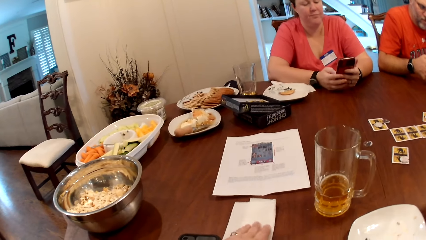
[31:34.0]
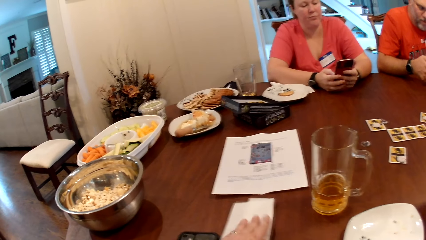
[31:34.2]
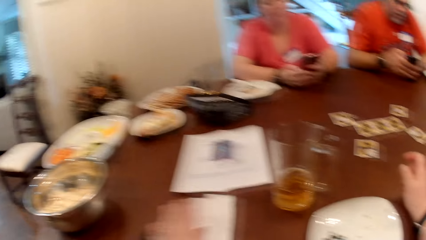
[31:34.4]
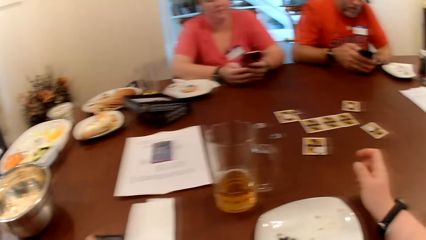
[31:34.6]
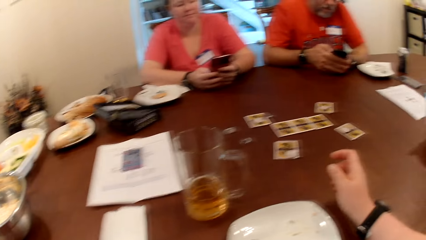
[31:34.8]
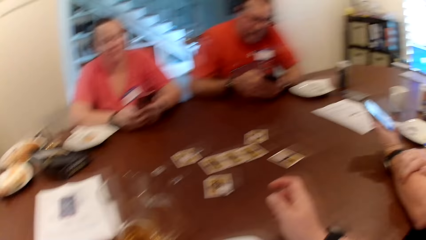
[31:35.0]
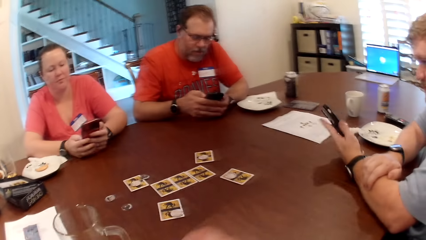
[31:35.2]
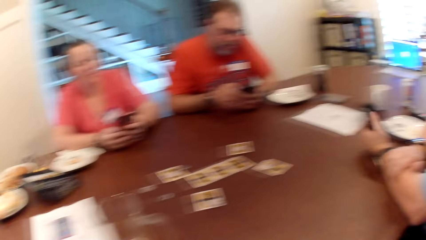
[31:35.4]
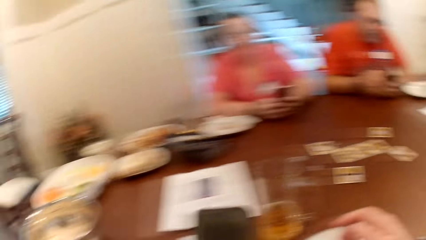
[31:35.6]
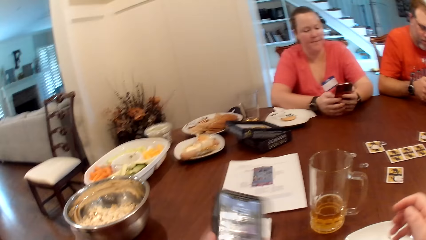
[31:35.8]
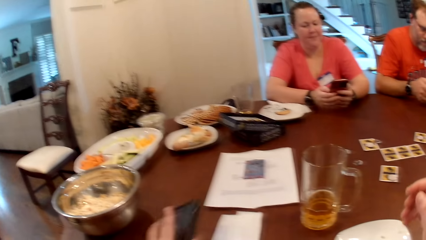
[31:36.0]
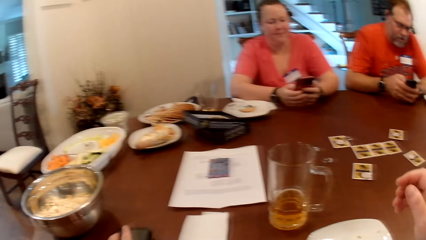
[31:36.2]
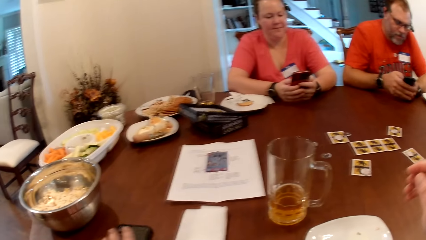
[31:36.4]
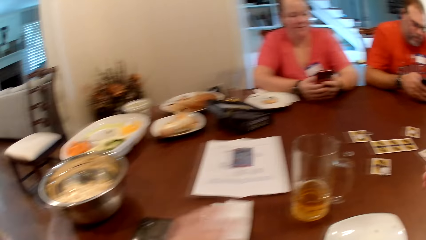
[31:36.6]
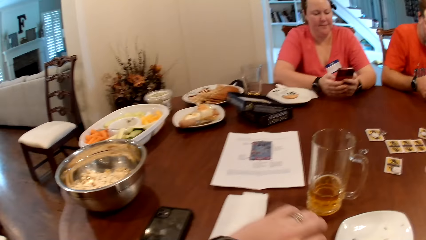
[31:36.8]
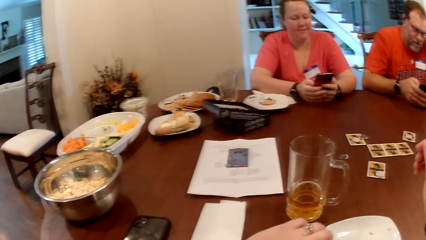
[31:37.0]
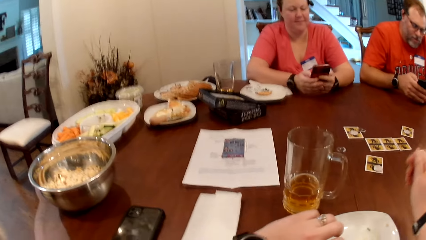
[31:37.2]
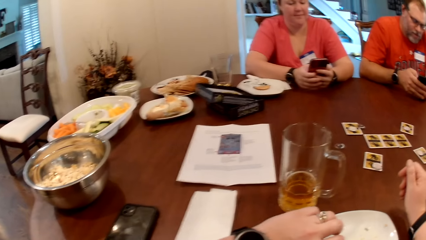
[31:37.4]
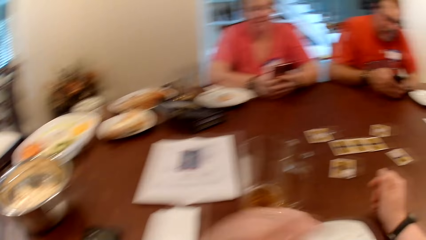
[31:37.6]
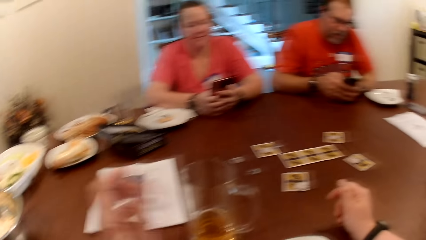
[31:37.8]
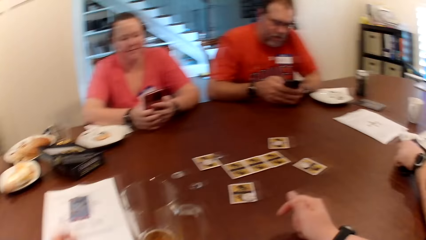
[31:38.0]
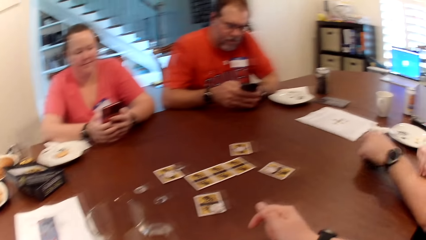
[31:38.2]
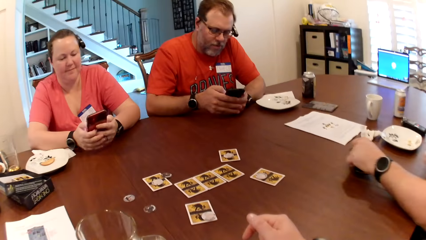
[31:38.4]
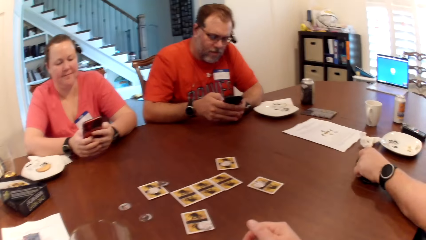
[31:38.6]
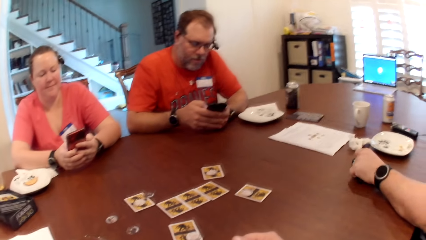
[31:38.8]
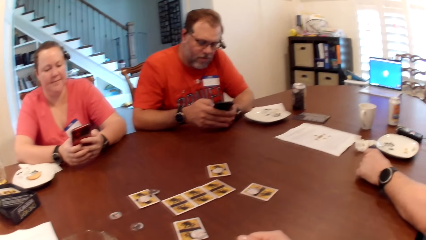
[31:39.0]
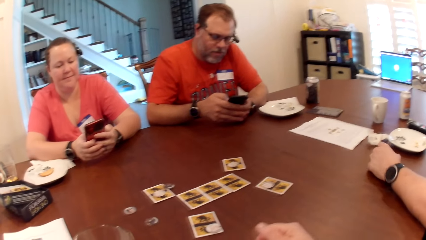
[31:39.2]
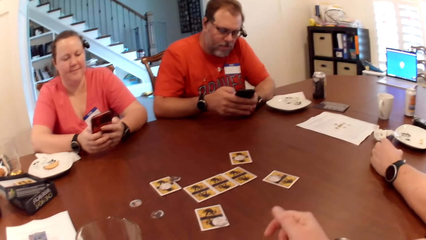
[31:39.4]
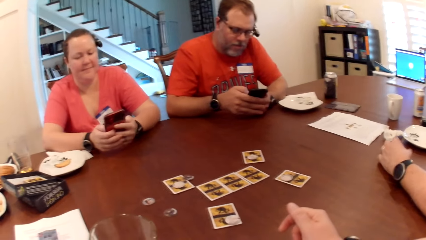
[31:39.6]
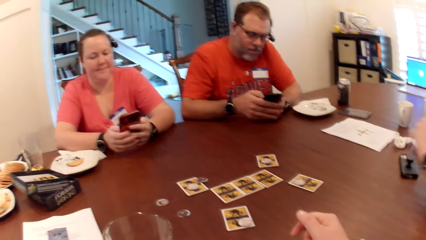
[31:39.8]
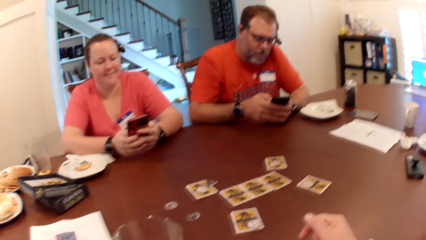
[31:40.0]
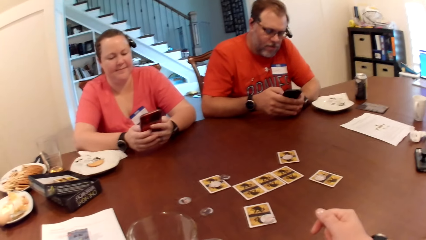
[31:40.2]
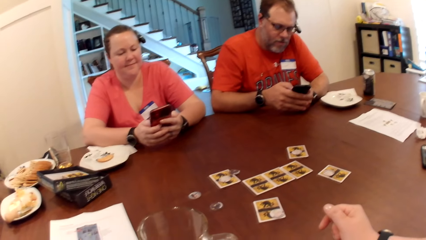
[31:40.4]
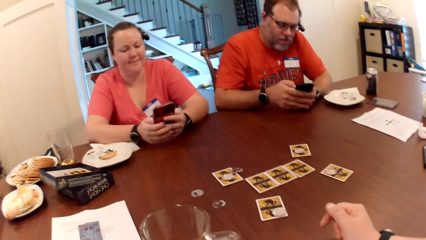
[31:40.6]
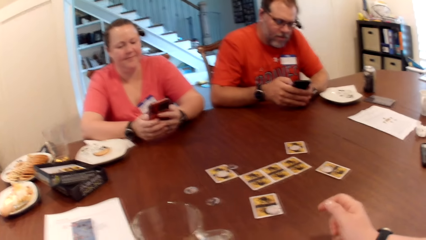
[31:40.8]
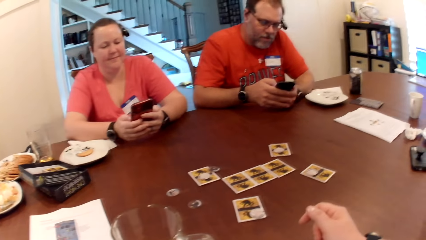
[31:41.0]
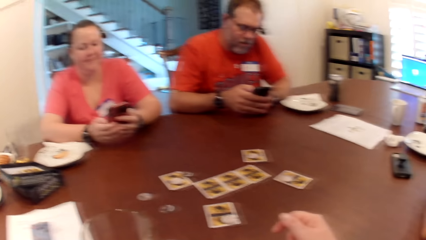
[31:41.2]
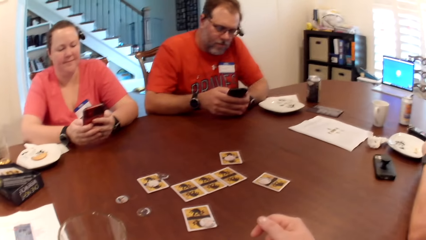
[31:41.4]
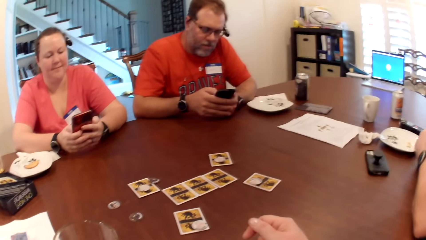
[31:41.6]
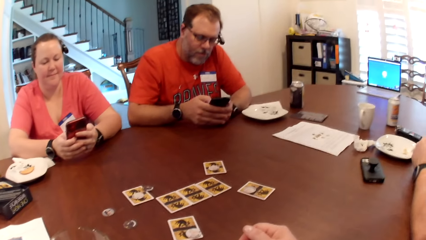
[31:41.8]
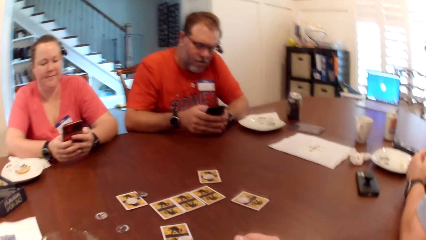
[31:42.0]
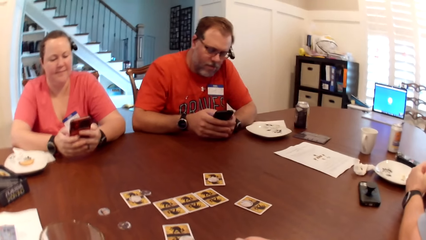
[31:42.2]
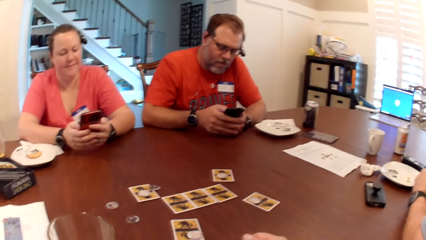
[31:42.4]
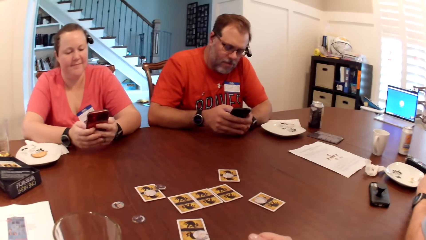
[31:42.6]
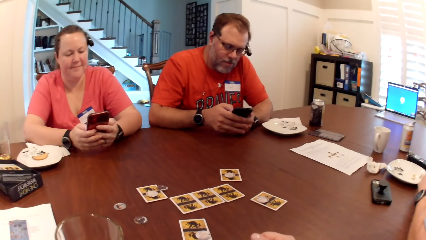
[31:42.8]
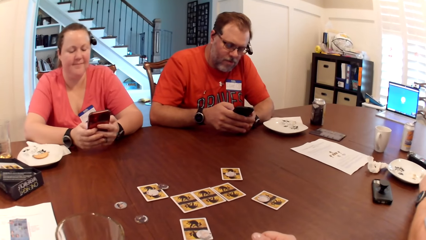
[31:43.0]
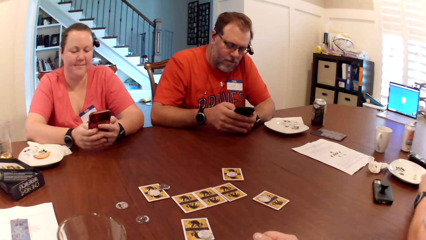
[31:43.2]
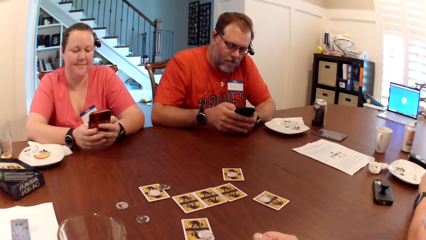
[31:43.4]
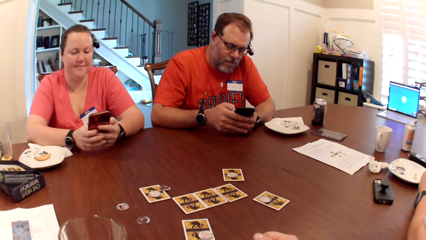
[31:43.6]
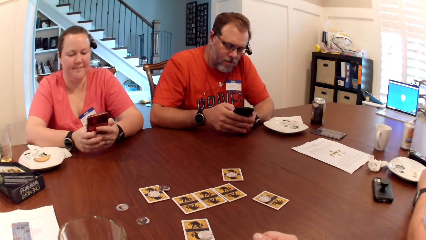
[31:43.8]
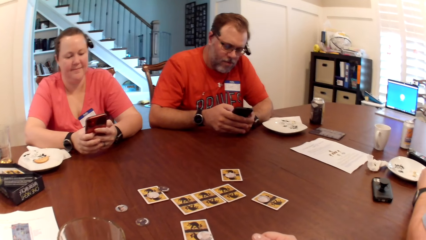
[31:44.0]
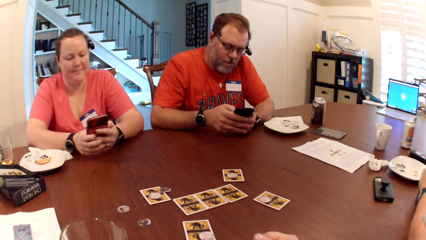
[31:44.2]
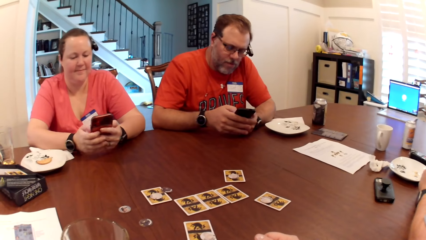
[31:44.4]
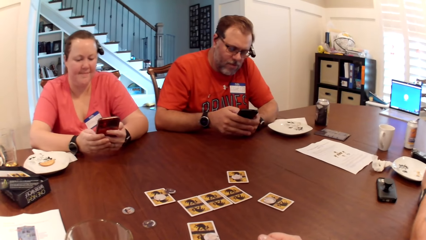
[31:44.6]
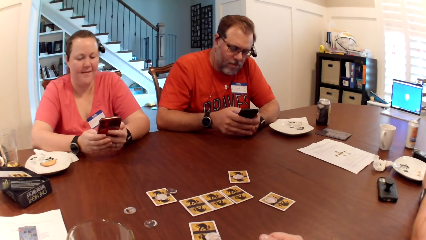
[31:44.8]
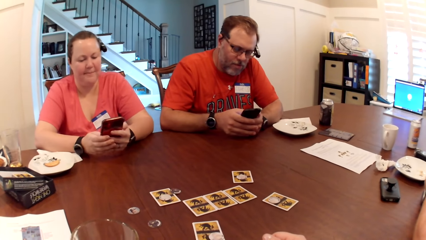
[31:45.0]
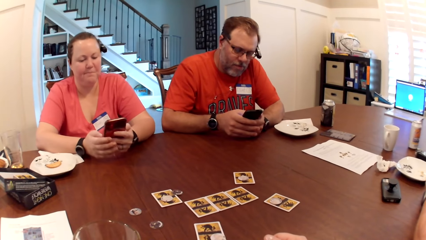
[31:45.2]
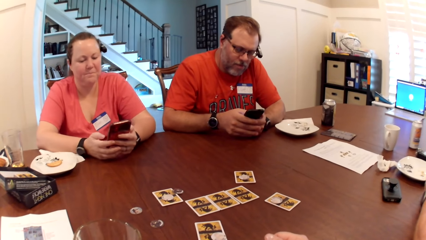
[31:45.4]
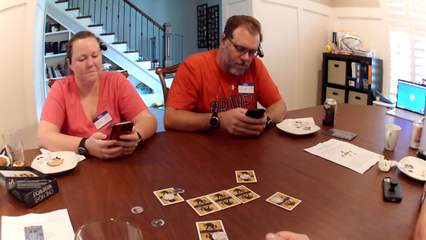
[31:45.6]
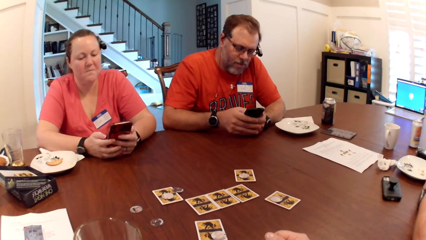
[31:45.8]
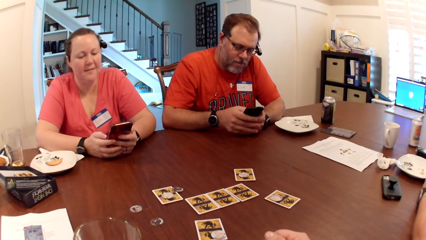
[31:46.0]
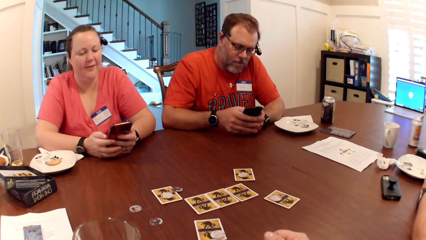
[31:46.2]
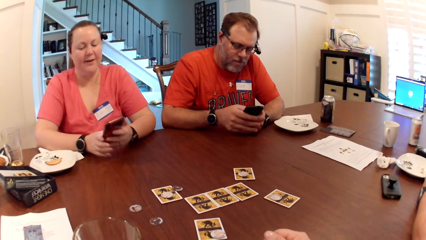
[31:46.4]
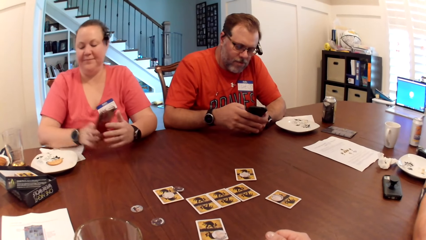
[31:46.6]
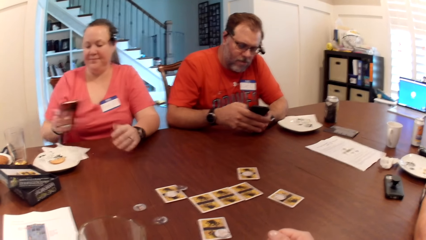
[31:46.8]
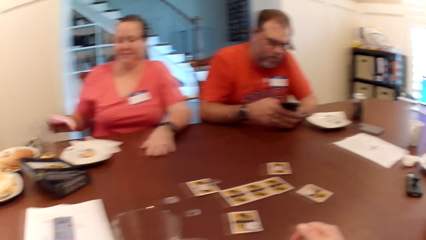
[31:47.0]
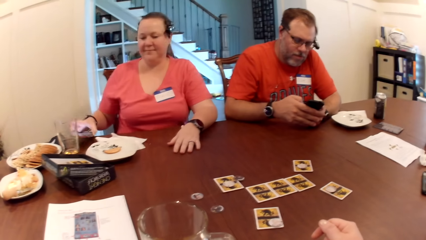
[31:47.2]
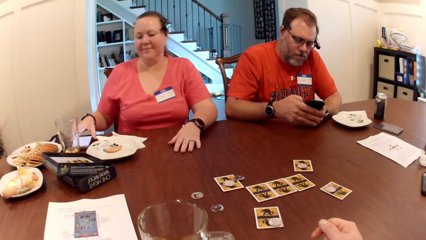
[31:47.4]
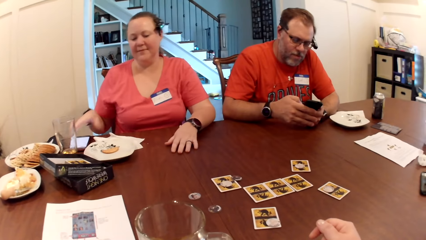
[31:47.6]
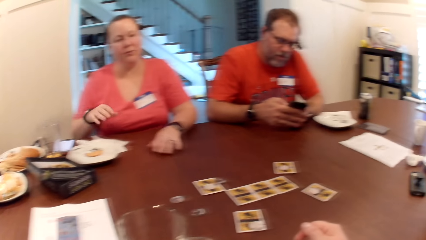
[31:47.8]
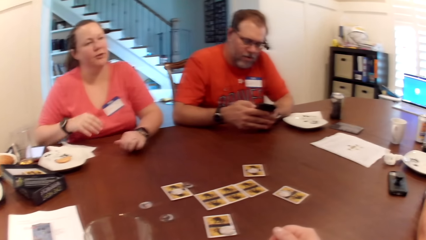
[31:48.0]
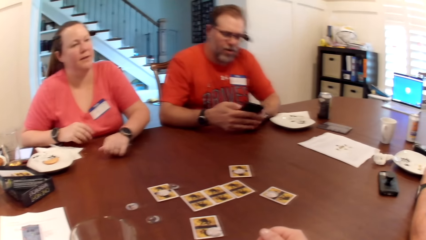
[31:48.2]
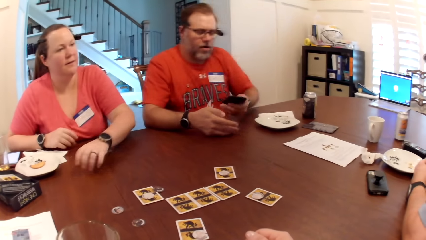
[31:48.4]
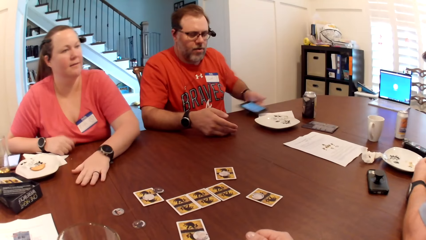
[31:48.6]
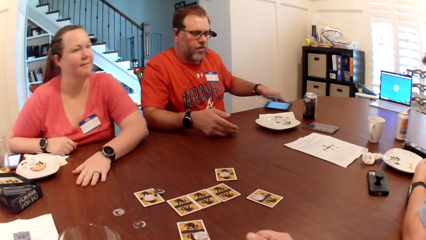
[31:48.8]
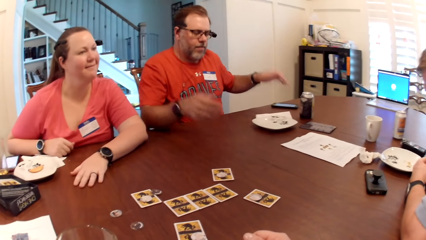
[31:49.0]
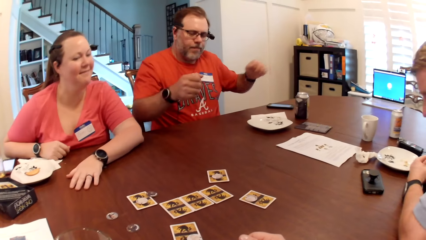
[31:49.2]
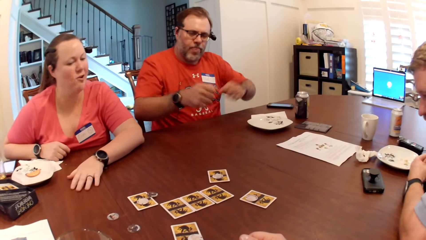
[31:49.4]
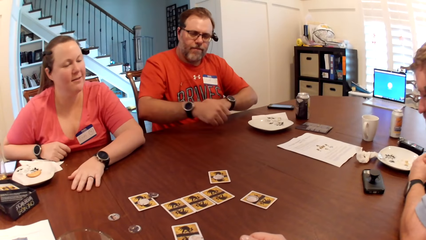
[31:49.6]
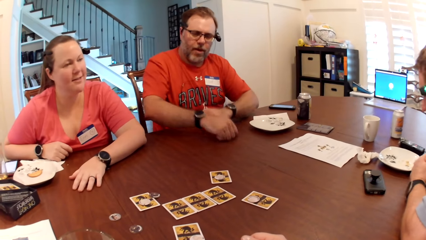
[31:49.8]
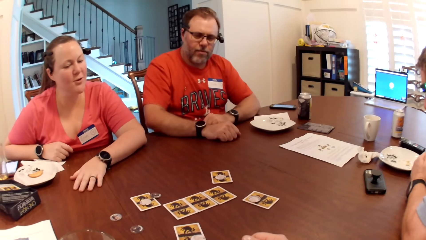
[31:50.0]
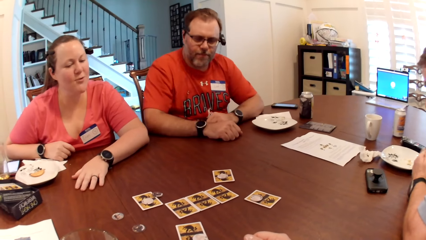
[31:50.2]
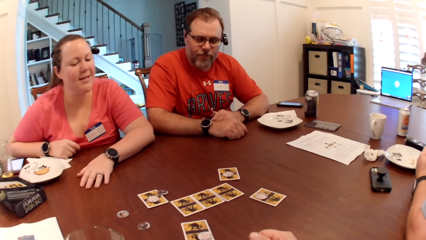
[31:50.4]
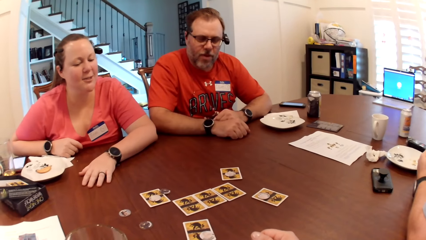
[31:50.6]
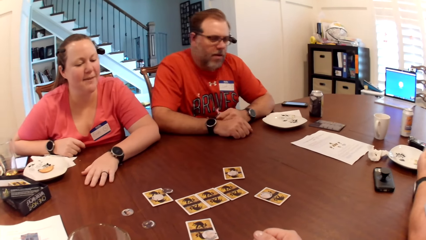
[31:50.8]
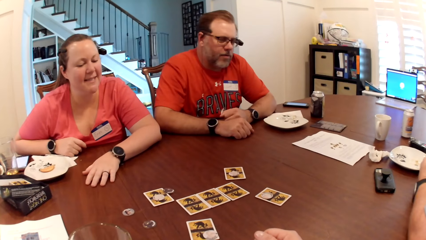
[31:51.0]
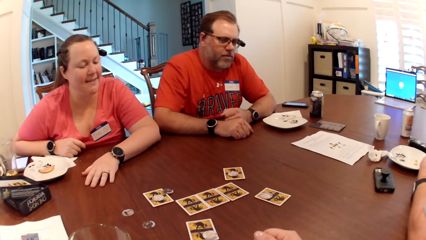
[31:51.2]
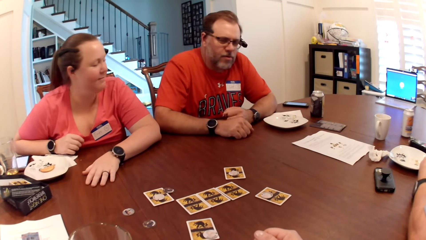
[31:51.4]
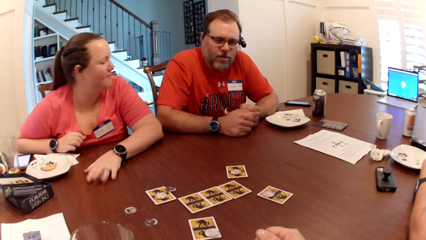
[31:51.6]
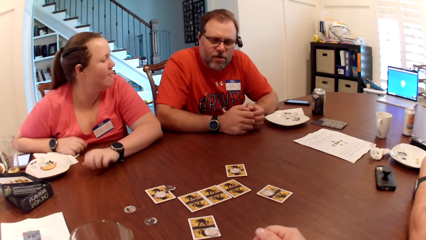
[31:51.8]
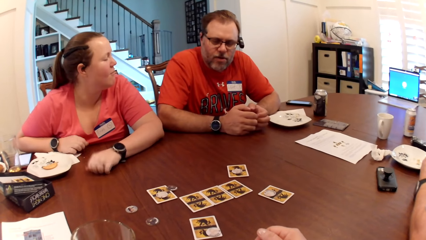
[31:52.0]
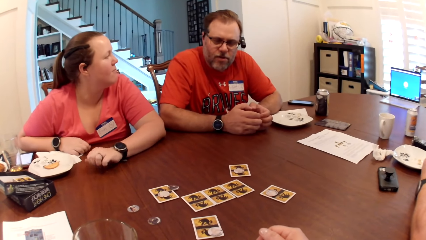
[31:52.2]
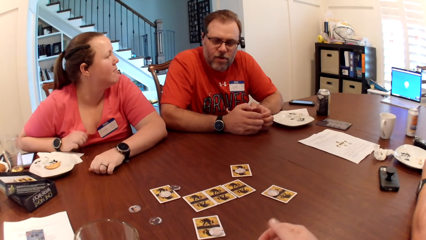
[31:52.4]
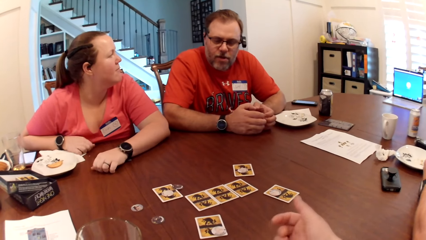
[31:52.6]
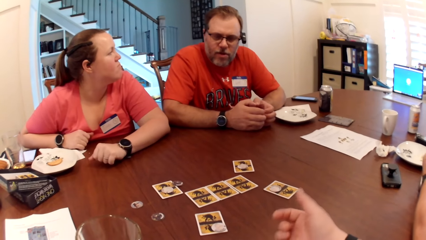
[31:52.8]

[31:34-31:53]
The woman operates the phone with her right hand. The camera wearer places her left hand on the paper towel on the table. The man turns the phone in his left hand. The camera wearer drops the phone on the table with her left hand. She holds the phone. The man interacts with the woman, another man and the camera wearer at the table. The camera wearer places her left hand in the plate. The woman uses the phone. The woman nods her head on the music tune. The woman drops the phone on the table with her right hand. The other man drops the phone on the table with his left hand. The other man interacts with others. The woman sings. The woman knocks her hands on the table.
